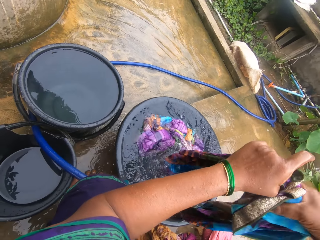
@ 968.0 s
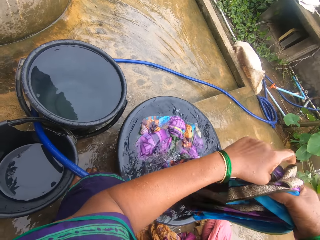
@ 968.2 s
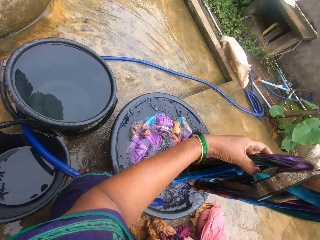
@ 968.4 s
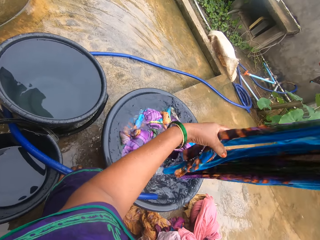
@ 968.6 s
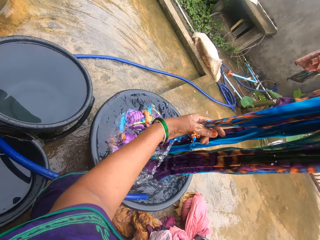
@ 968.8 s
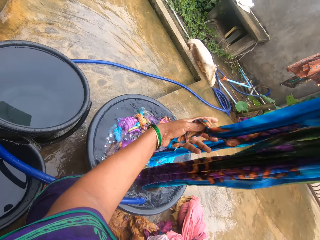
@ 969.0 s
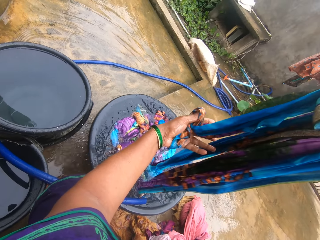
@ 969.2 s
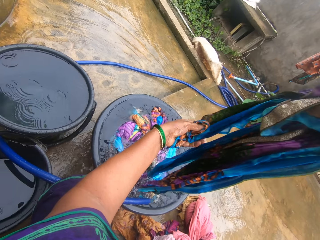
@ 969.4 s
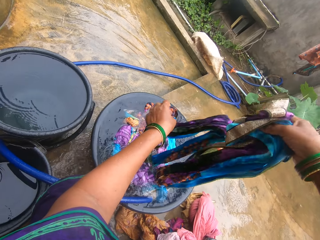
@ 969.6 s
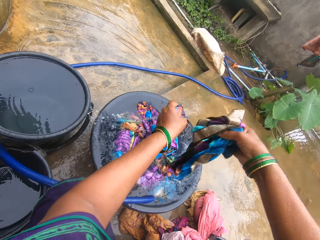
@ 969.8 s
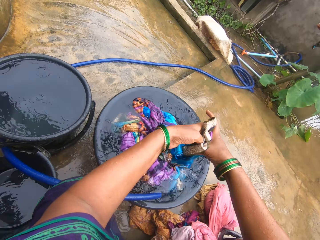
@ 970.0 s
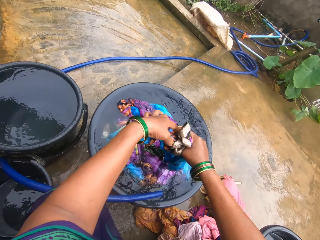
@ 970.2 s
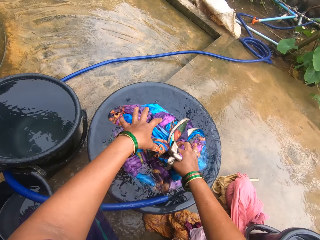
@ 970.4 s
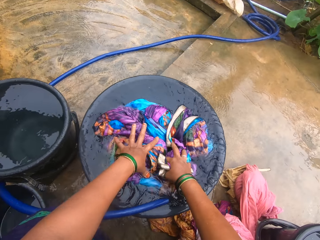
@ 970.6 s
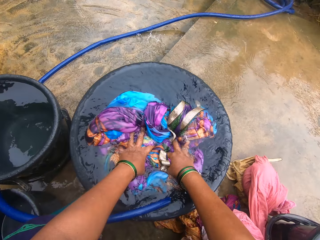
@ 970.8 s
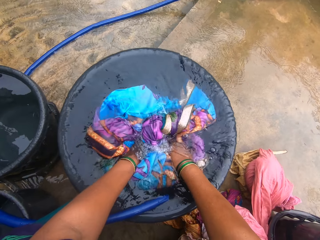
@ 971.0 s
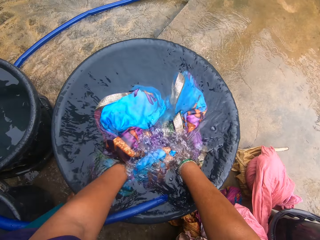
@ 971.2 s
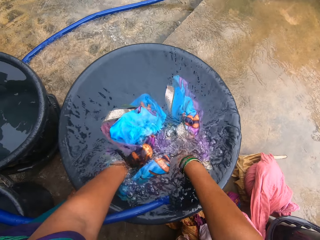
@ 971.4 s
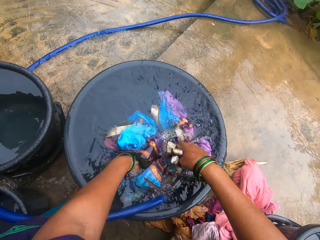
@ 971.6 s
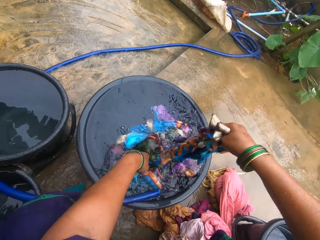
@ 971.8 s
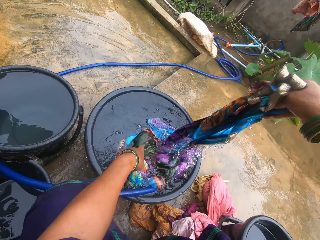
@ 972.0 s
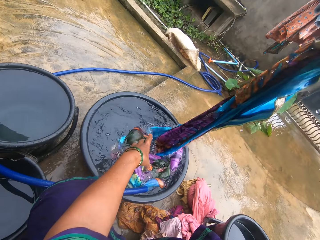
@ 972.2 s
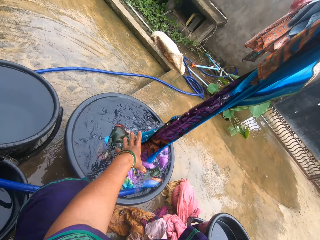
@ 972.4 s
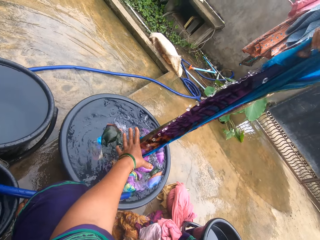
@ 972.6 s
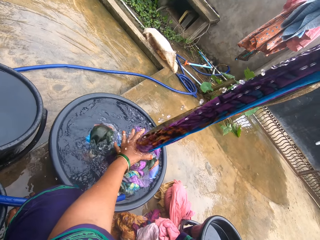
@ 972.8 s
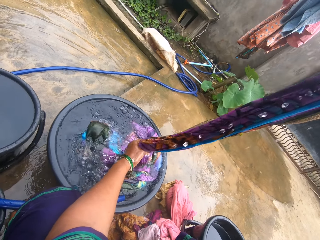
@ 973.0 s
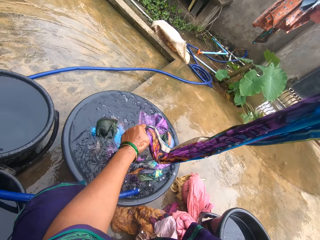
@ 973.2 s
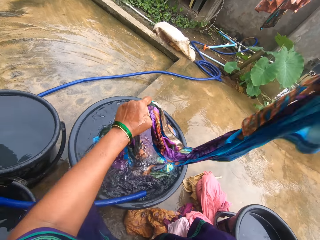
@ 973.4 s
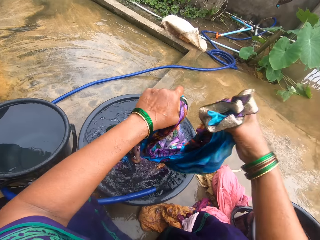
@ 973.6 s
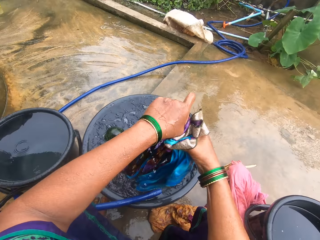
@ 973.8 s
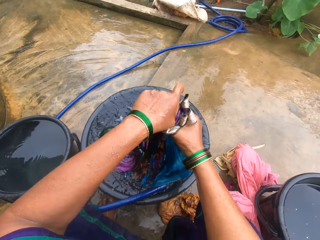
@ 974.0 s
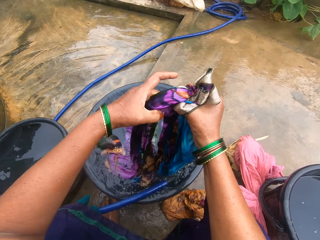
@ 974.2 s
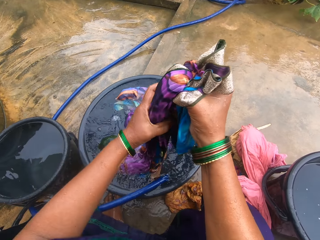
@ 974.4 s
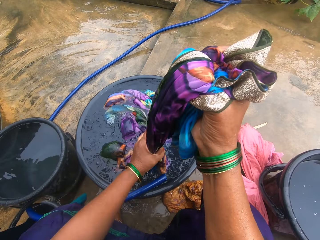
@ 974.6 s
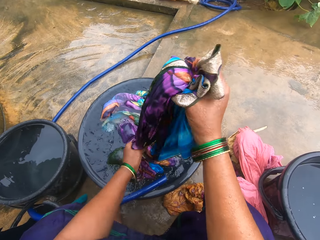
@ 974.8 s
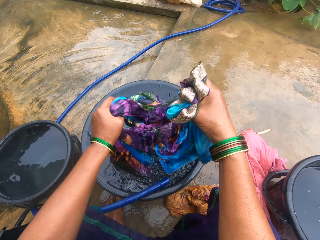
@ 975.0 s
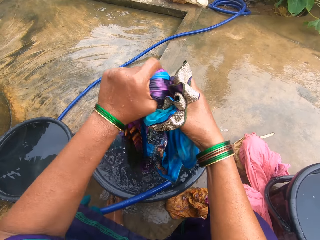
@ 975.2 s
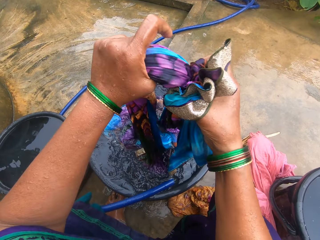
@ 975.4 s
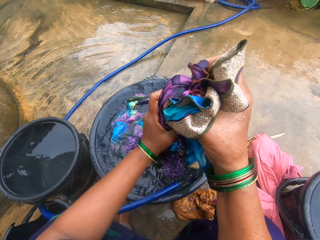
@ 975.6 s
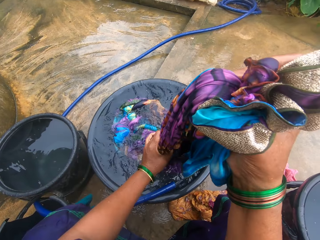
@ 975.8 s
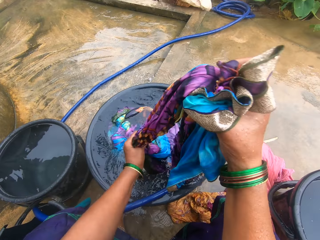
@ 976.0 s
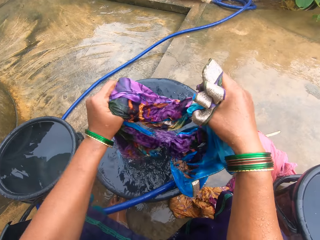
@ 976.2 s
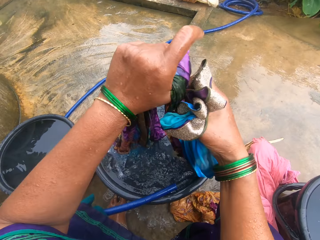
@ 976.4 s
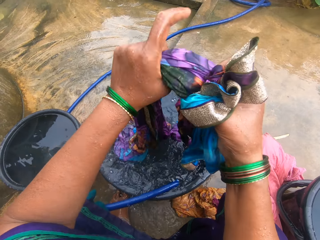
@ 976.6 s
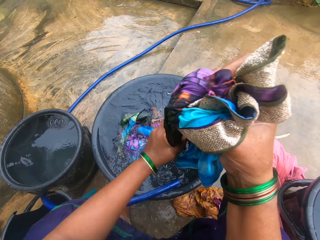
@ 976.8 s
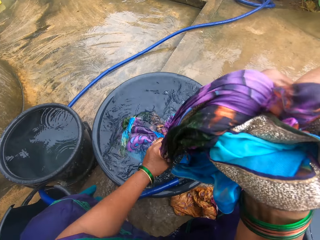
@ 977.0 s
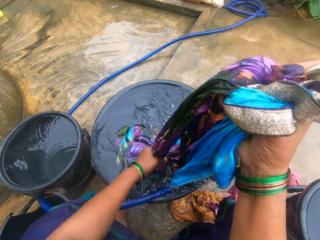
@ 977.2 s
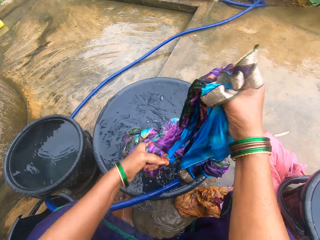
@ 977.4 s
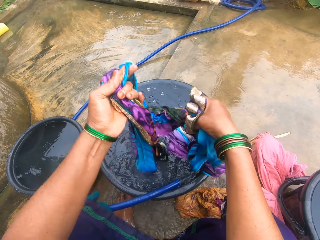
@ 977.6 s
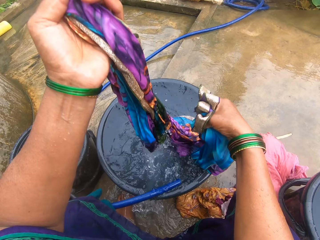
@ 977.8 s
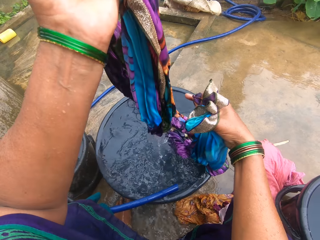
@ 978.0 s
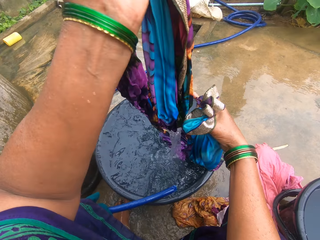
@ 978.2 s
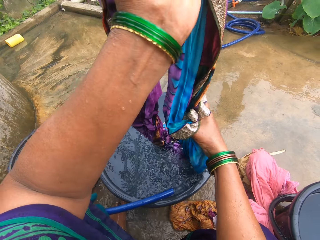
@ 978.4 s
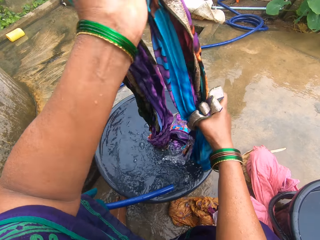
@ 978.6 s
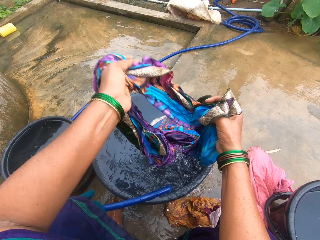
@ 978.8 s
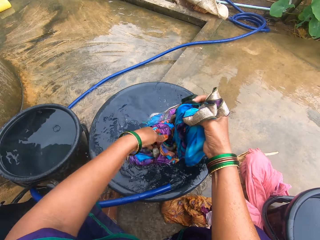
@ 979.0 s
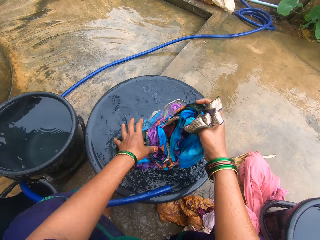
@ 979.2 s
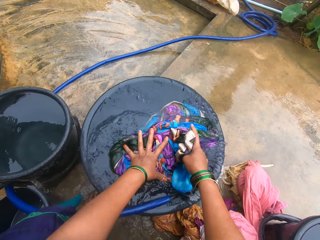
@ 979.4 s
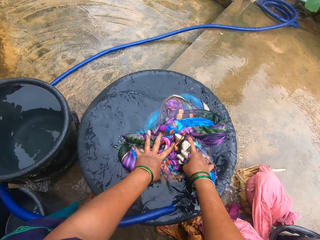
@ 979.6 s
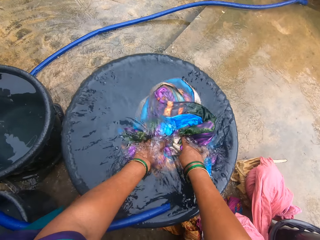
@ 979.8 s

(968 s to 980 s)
The camera wearer dips the cloth into the water. They fold the cloth.

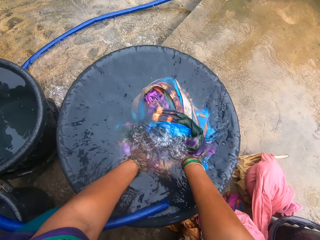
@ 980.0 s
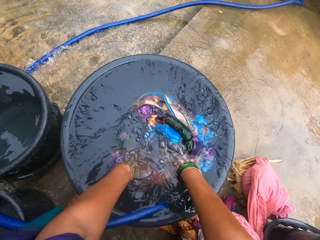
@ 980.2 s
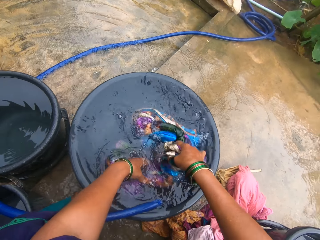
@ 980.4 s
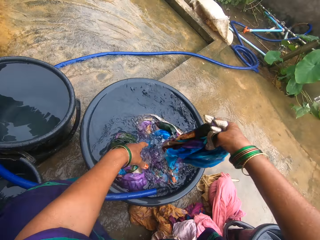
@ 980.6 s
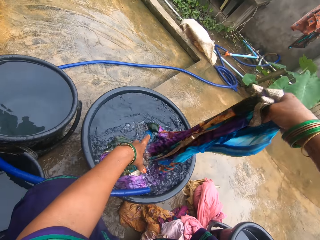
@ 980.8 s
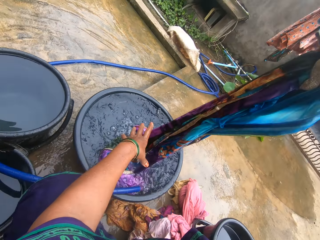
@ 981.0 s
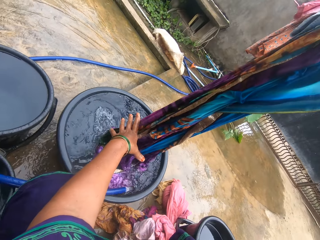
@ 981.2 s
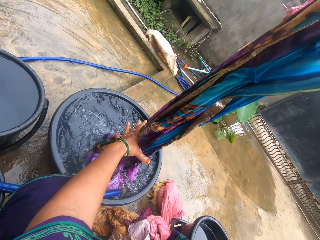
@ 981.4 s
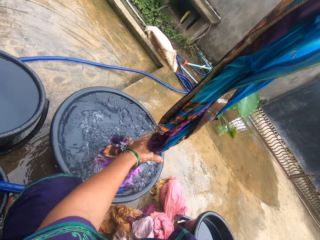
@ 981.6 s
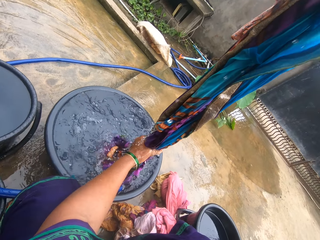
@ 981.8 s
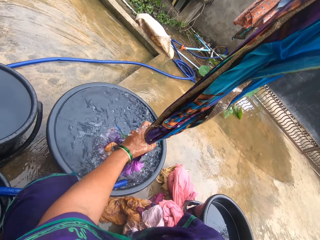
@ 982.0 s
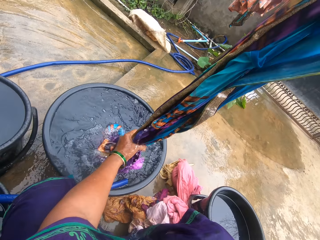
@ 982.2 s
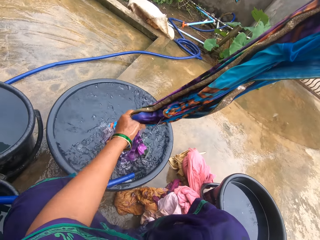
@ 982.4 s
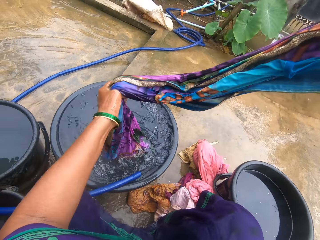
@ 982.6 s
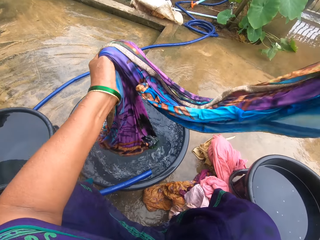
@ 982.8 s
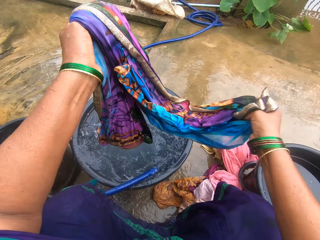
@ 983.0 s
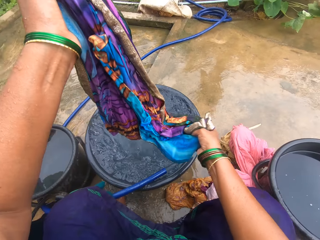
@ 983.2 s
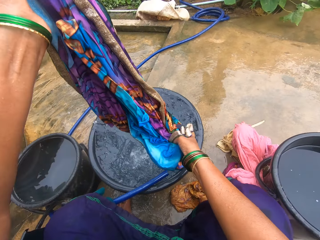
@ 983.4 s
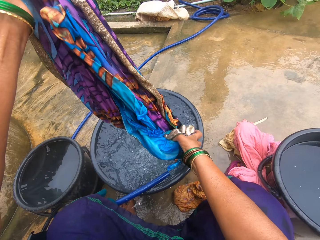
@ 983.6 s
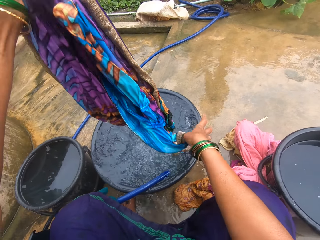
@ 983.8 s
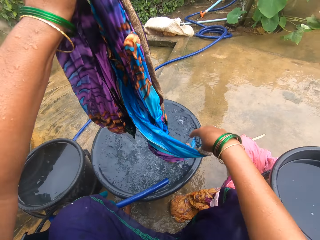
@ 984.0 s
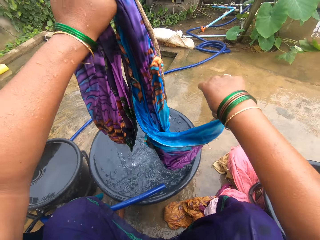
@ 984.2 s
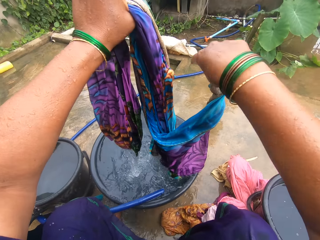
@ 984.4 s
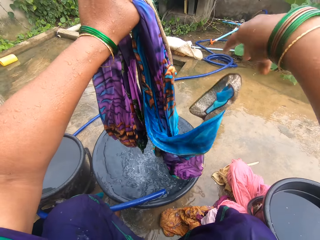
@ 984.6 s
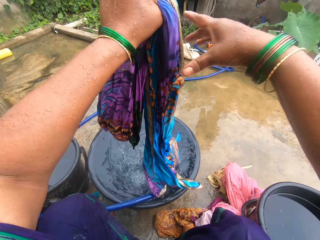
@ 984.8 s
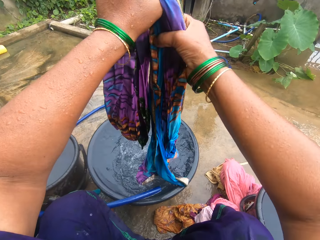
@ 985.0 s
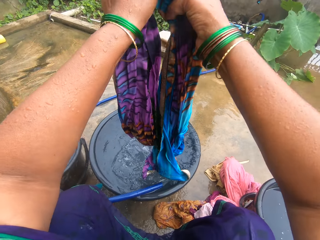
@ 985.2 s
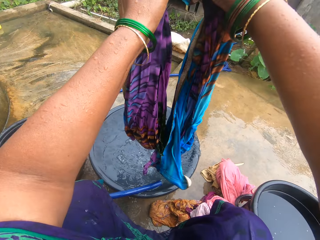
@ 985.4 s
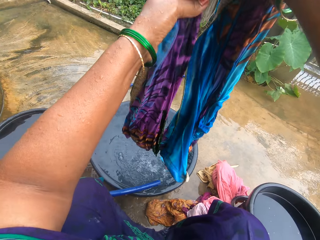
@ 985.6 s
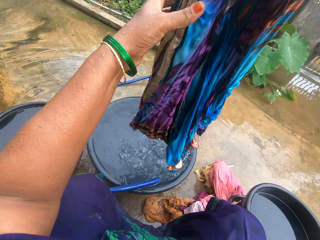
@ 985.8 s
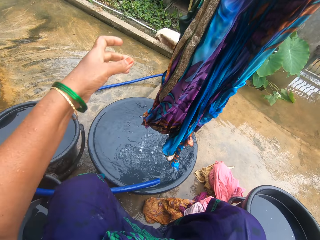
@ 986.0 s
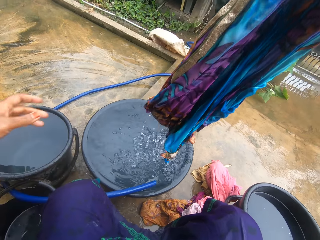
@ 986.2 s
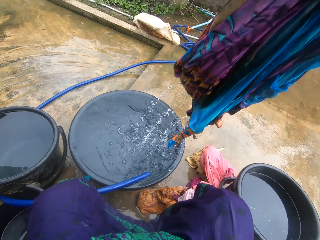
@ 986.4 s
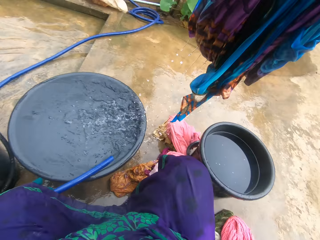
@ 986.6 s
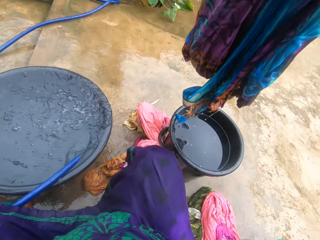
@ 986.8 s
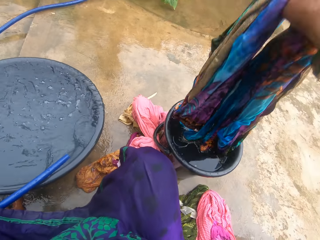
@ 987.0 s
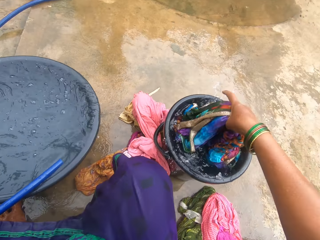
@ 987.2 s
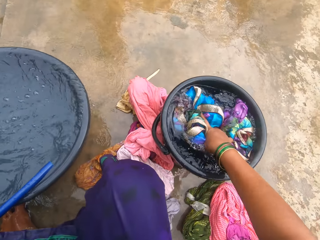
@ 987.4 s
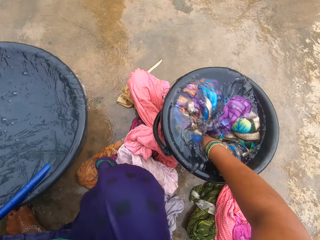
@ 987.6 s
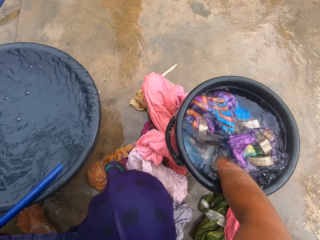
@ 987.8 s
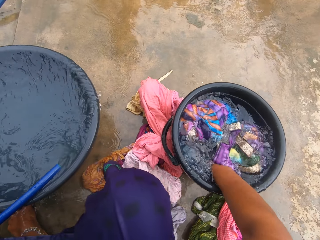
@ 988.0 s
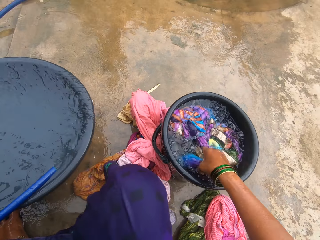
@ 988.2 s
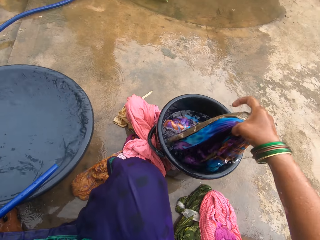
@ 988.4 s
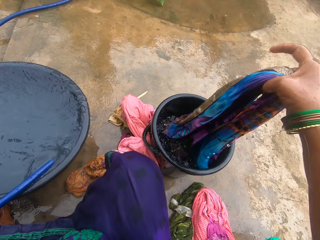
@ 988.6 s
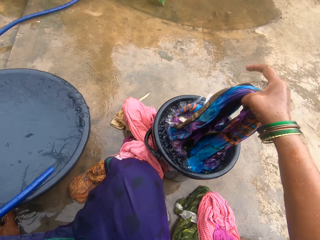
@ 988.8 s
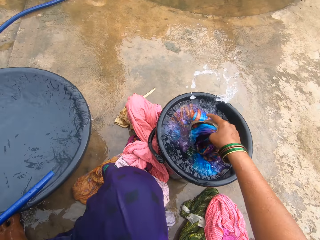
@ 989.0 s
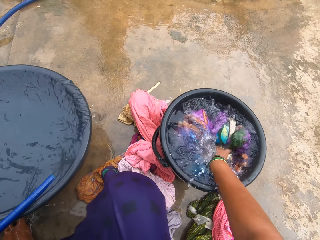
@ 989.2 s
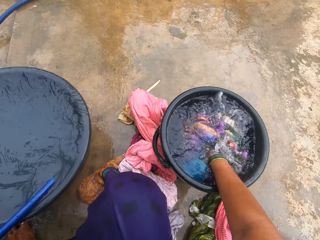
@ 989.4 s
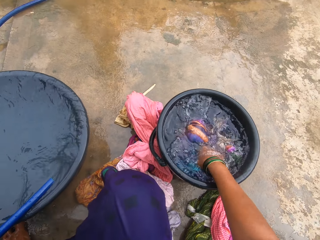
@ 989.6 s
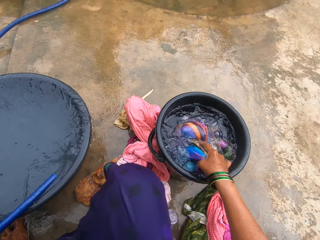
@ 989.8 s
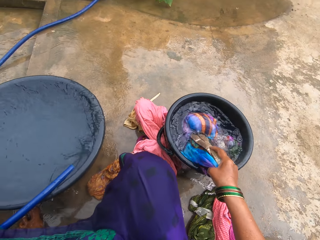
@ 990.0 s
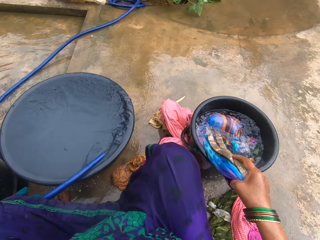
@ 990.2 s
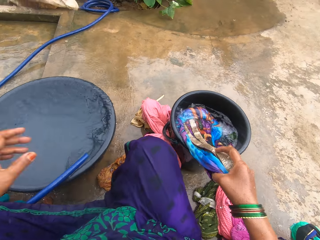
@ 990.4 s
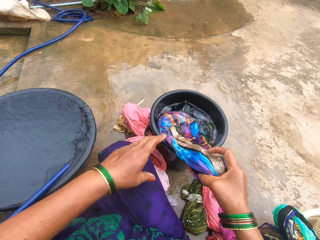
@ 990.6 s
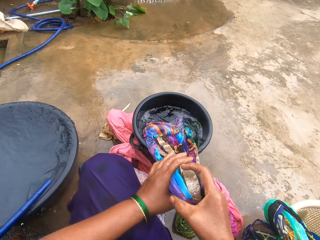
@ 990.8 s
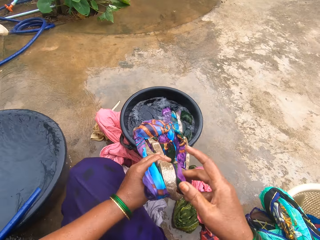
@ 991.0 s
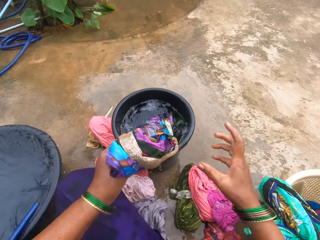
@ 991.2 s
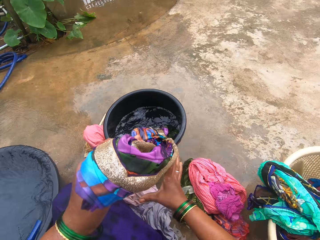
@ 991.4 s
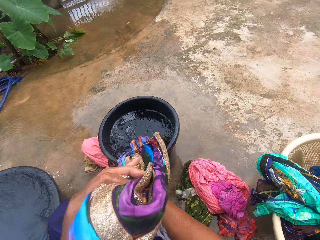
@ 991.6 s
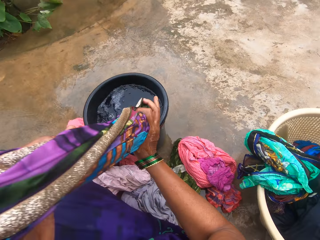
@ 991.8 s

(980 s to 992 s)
The camera wearer puts the cloth into the second water.
